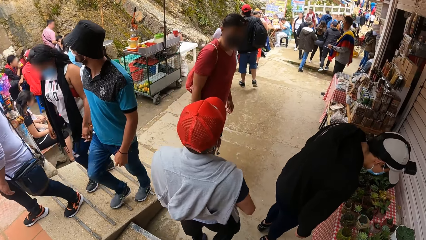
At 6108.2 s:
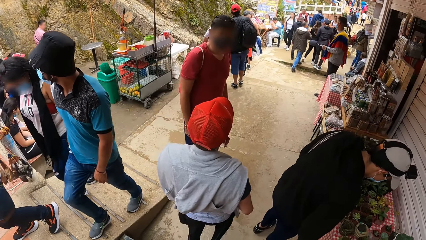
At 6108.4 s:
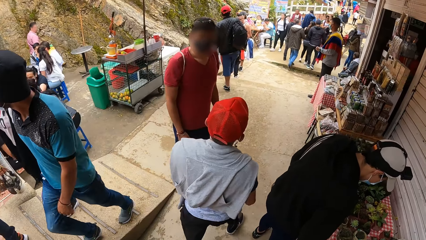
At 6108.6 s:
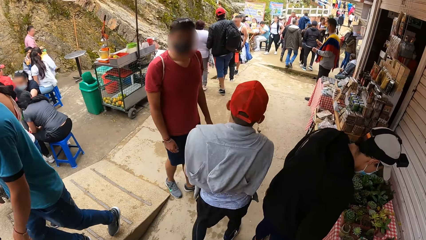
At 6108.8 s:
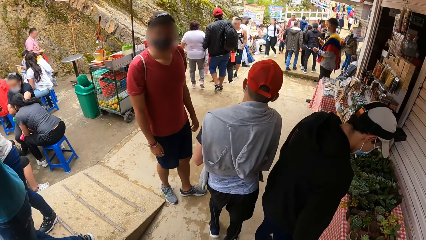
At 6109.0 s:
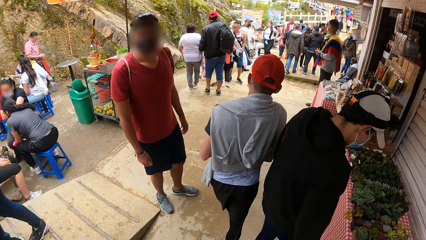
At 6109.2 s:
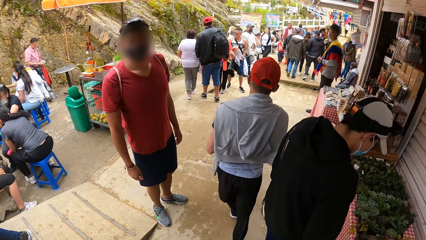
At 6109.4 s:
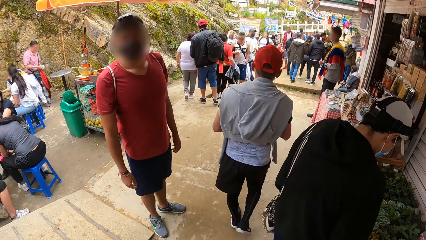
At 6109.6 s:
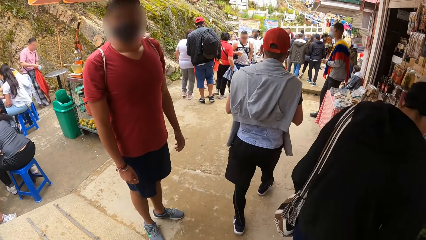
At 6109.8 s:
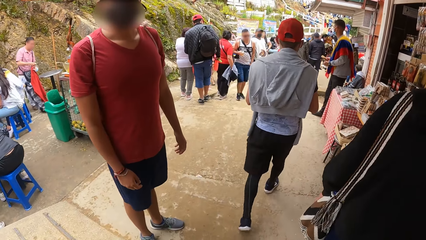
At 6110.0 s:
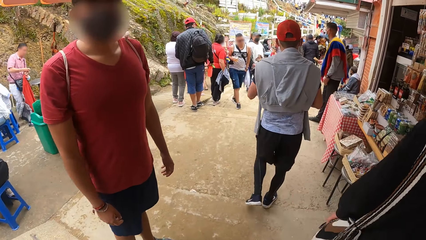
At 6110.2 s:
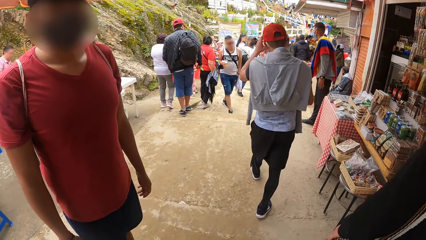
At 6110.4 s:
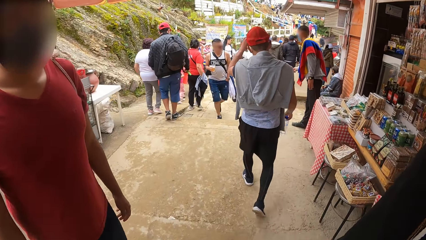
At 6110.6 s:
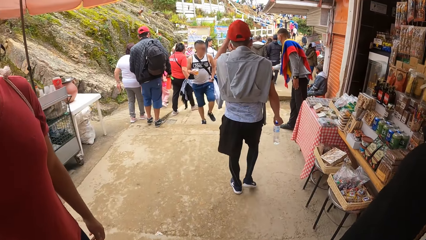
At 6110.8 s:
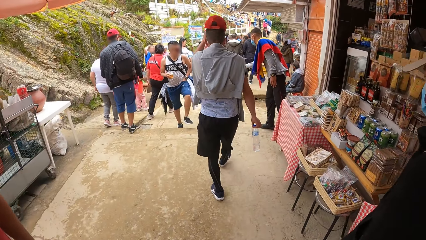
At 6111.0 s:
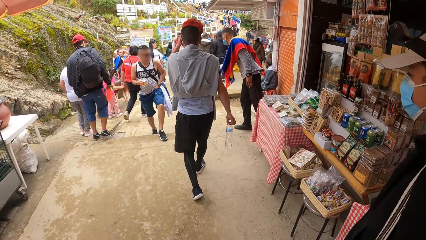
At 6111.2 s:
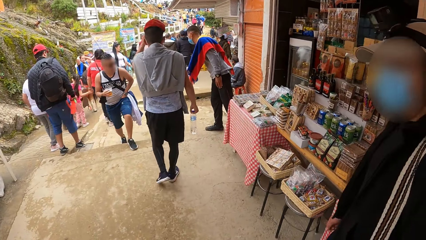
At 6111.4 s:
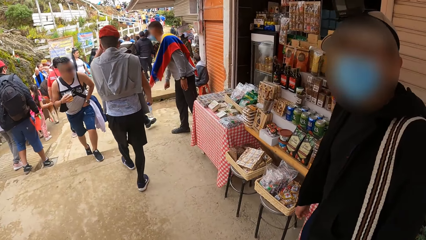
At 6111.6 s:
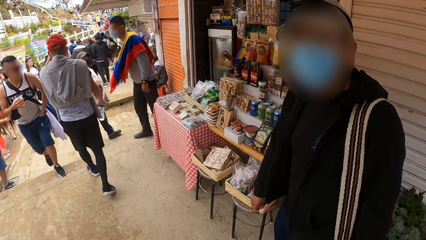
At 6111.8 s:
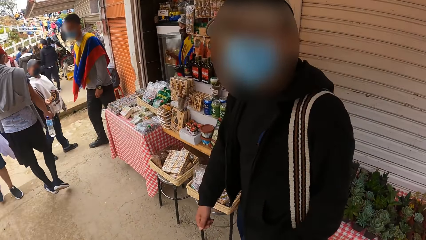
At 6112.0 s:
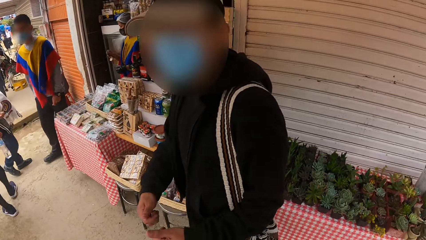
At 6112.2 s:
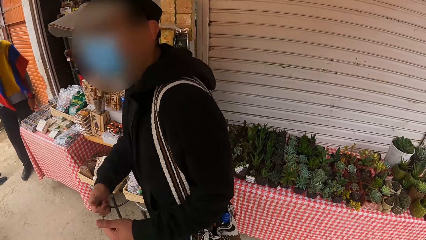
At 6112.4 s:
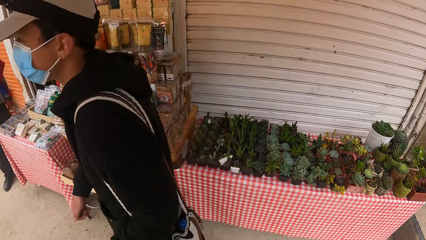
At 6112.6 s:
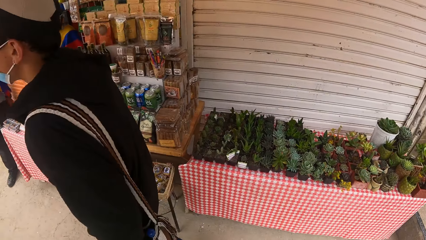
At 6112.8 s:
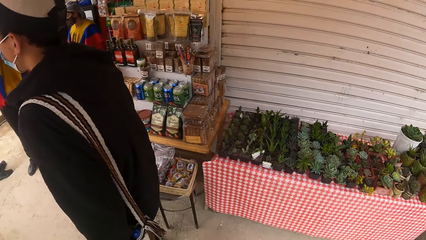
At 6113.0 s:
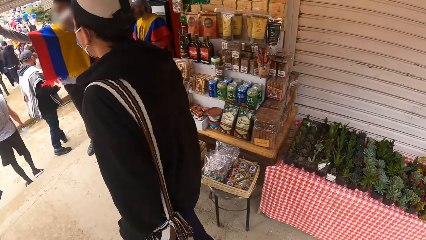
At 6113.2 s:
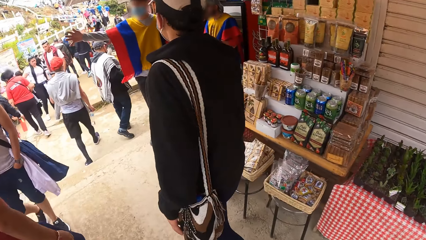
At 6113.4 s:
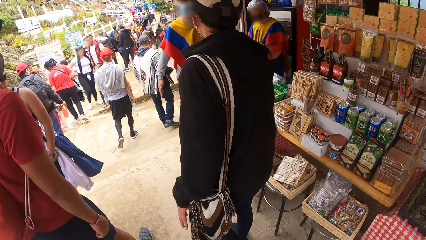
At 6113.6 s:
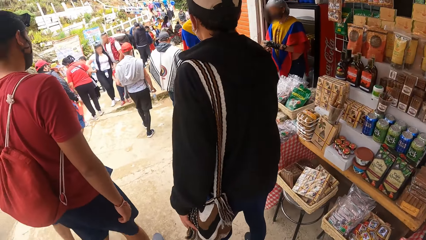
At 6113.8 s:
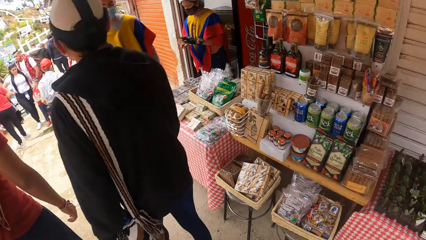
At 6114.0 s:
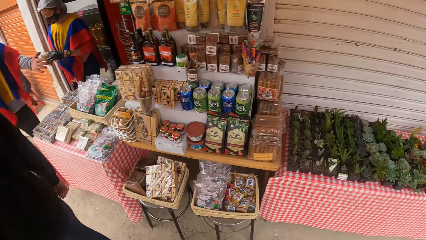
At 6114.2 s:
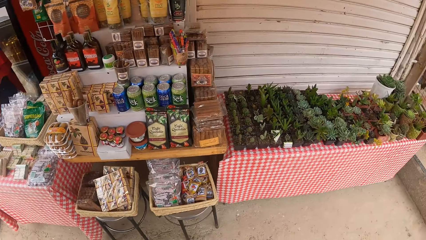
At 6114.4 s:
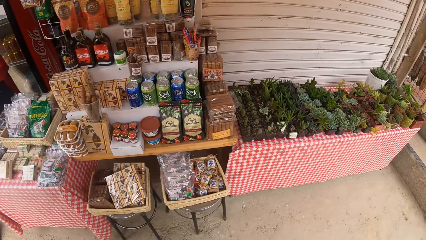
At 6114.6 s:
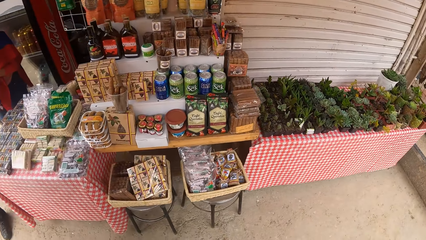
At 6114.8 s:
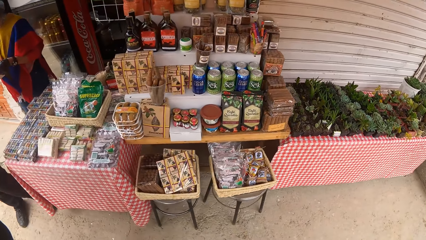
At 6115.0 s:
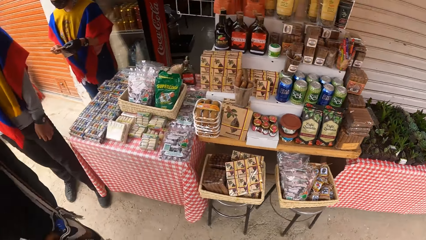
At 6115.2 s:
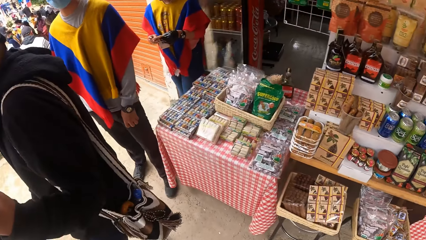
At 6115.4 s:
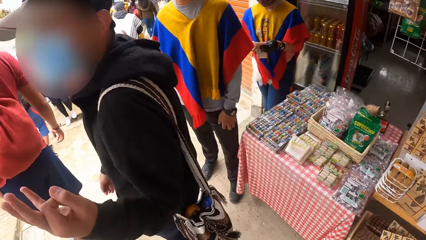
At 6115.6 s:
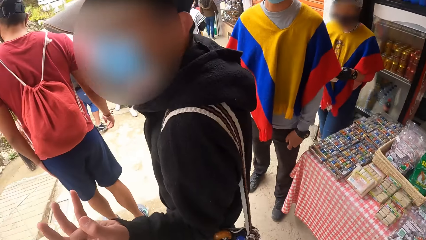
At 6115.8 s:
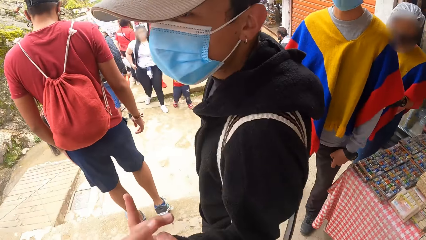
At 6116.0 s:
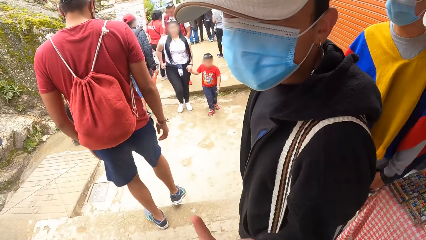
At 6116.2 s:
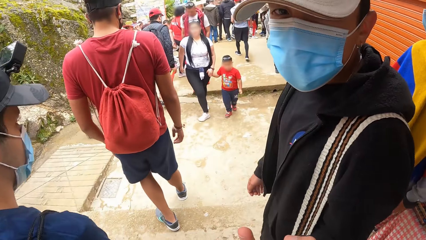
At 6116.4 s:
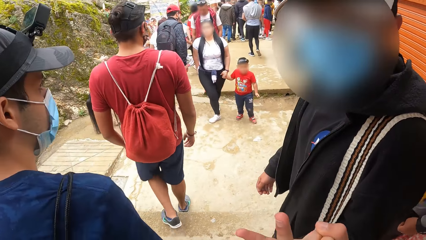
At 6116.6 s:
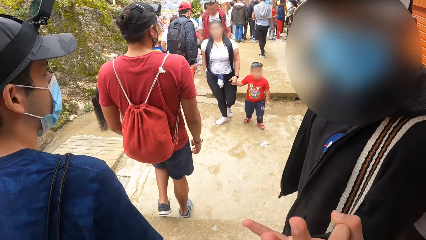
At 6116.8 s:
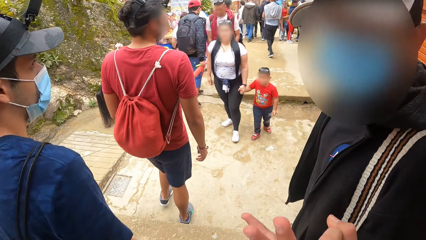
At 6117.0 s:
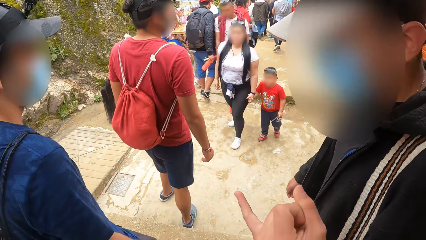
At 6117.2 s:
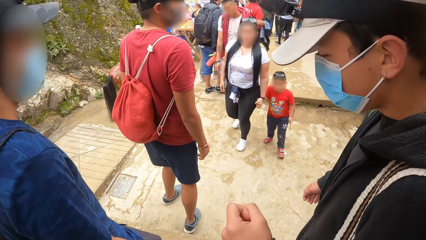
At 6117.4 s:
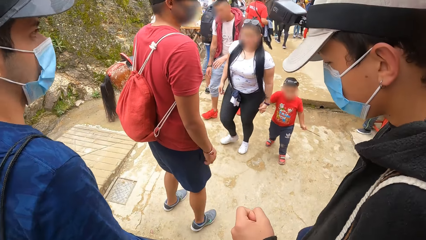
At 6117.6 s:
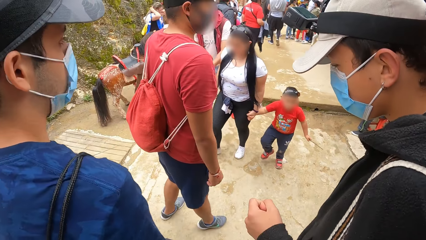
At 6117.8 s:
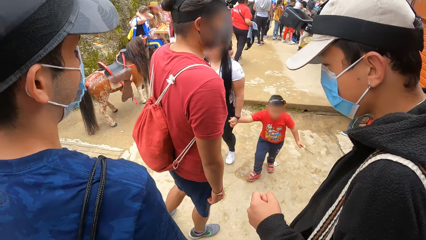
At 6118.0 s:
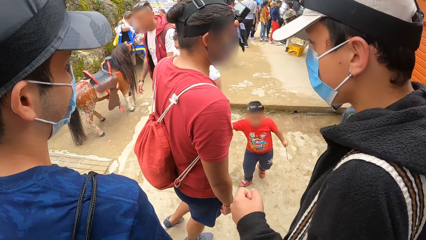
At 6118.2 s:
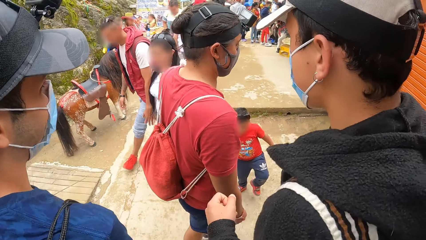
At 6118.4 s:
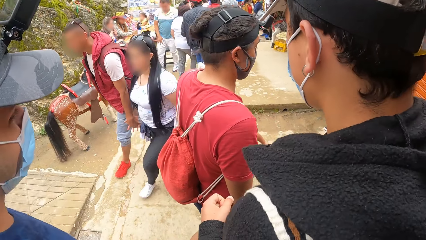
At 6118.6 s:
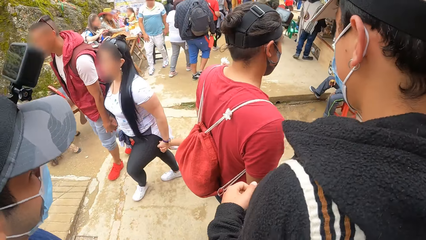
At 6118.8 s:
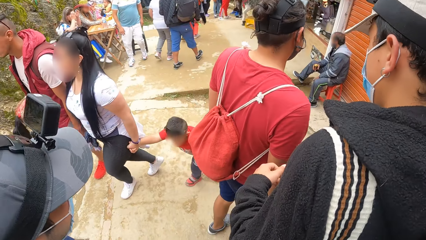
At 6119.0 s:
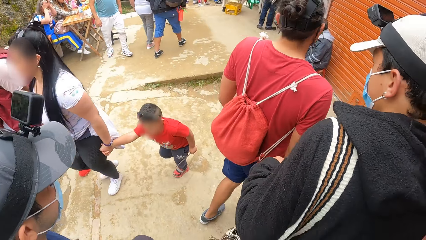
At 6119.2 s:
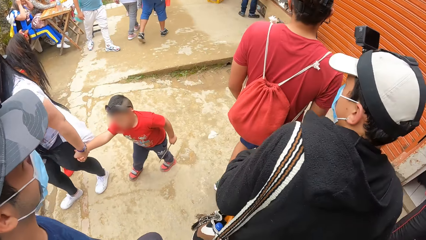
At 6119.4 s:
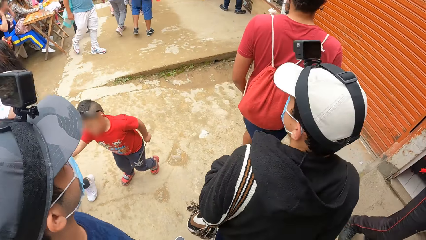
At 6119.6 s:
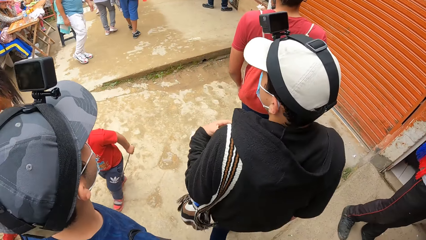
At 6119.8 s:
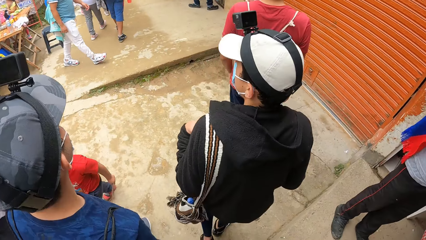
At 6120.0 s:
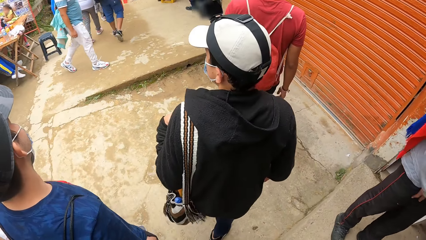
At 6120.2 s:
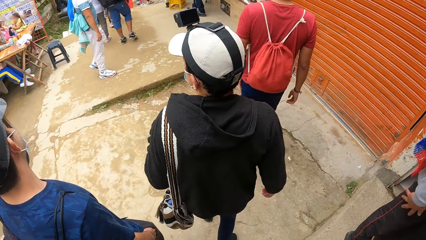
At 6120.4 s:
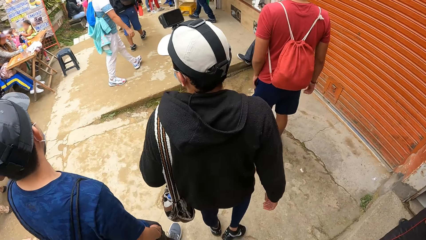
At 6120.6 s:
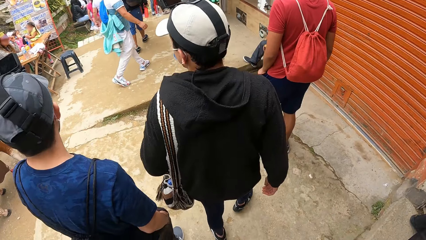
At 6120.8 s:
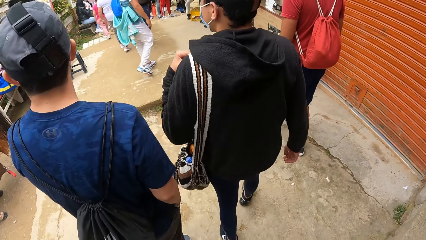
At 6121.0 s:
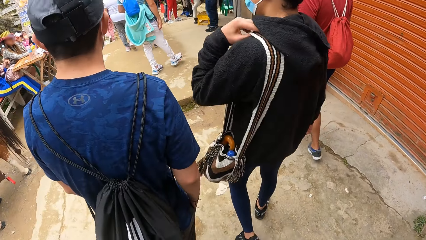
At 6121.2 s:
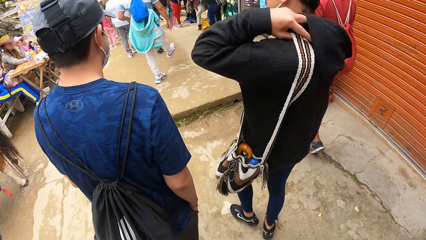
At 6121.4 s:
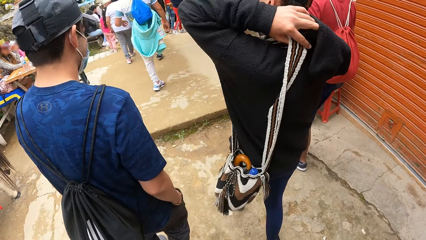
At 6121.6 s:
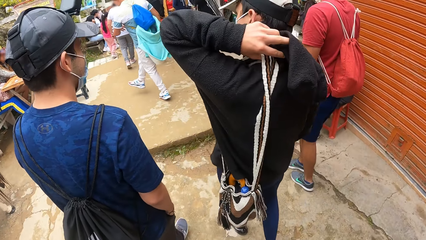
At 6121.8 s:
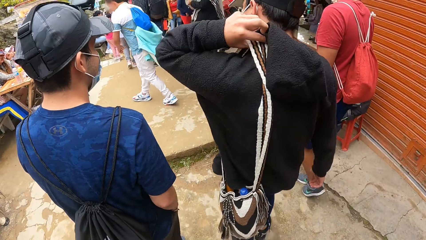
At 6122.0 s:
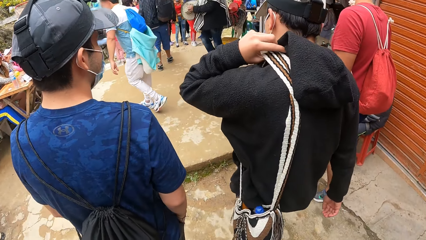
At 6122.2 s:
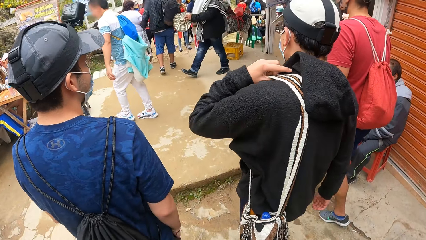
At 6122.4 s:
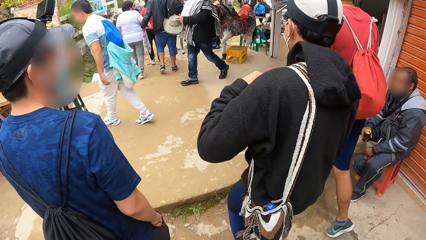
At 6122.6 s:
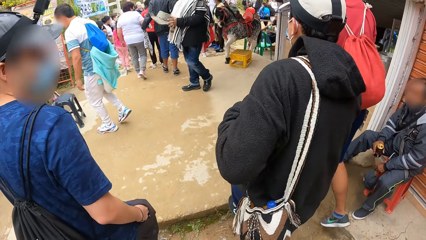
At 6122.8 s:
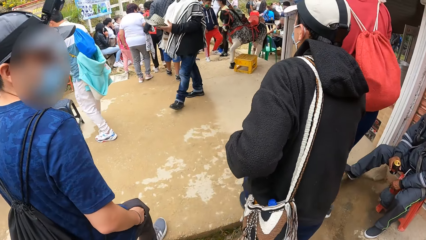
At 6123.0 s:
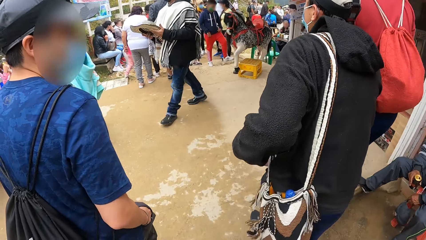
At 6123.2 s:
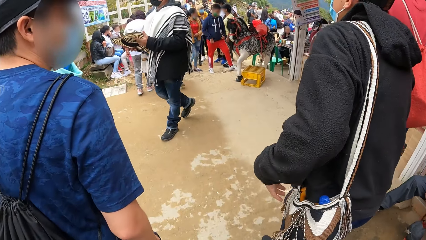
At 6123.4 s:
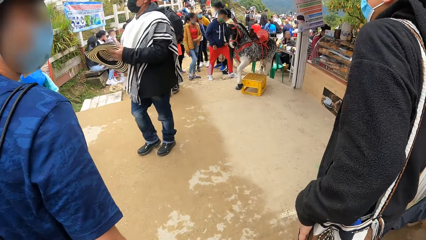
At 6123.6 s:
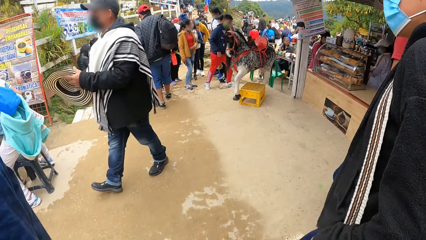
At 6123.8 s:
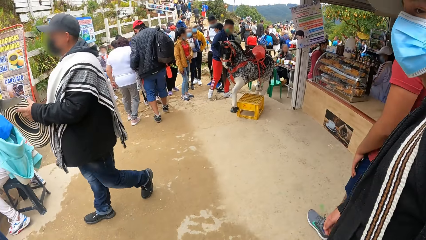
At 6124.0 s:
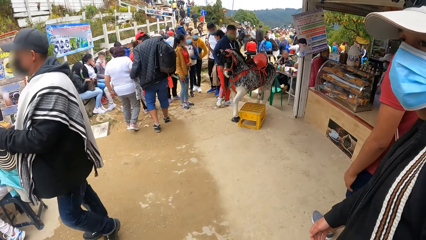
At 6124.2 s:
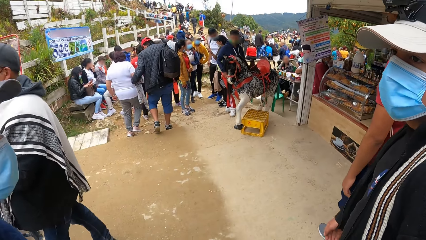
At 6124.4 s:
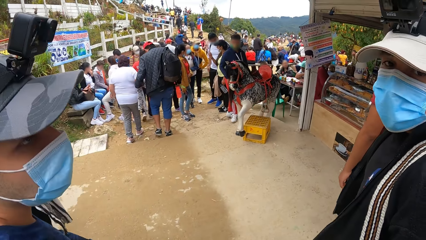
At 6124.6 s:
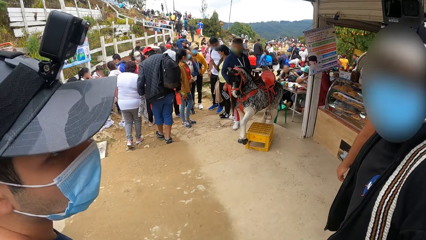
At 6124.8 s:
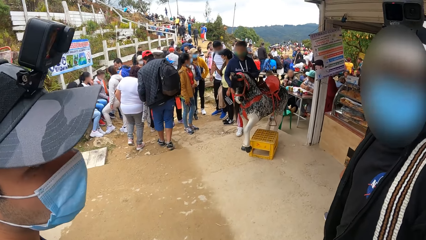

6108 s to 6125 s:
A man stares. Another man looks at plants. A man stands. A man talks to the camera wearer. Another man interacts with the camera wearer. The first man turns, walks, and turns. The man who looks at plants adjusts the bag on his shoulder with his left hand. A man walks. The man who interacts with the camera wearer talks to the man with the bag.
